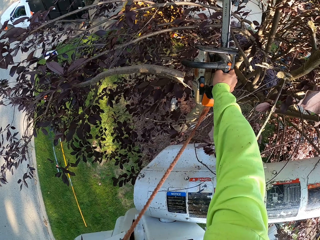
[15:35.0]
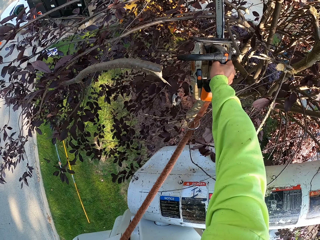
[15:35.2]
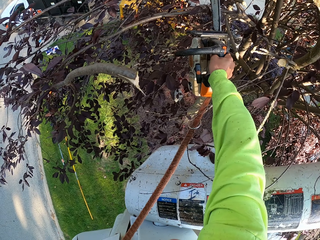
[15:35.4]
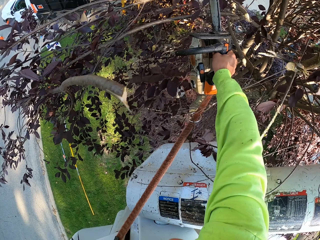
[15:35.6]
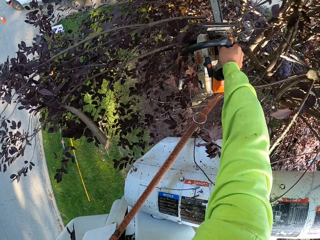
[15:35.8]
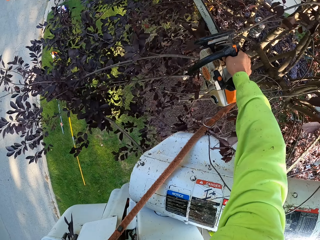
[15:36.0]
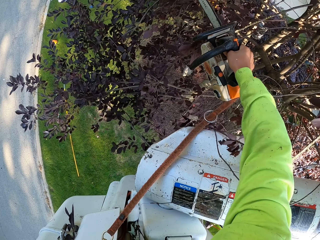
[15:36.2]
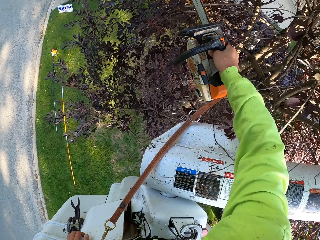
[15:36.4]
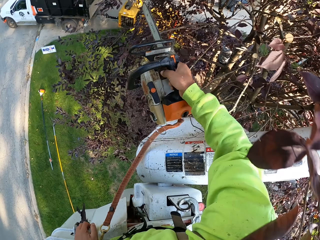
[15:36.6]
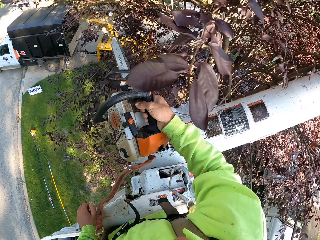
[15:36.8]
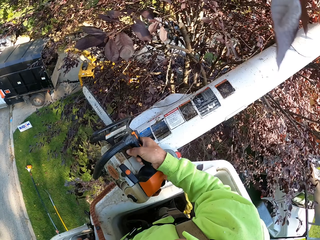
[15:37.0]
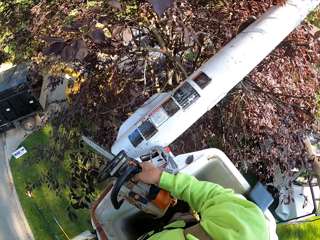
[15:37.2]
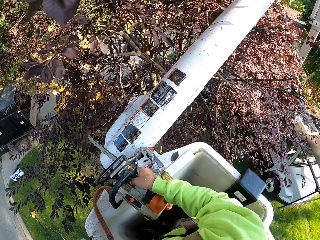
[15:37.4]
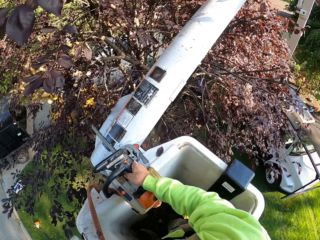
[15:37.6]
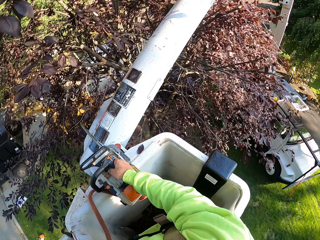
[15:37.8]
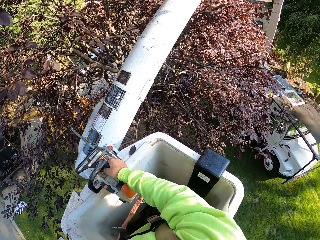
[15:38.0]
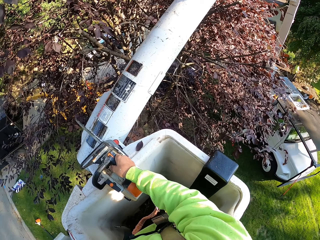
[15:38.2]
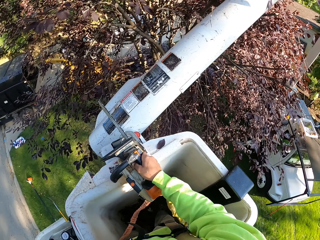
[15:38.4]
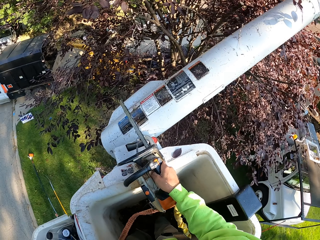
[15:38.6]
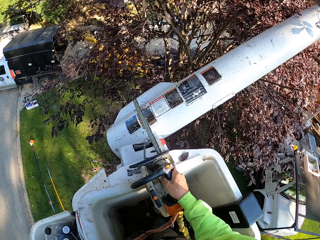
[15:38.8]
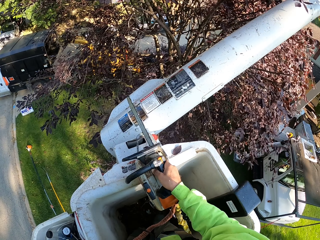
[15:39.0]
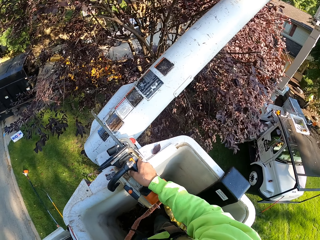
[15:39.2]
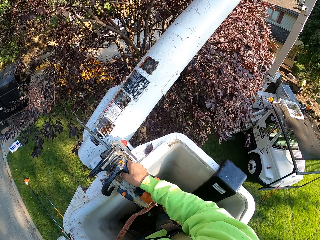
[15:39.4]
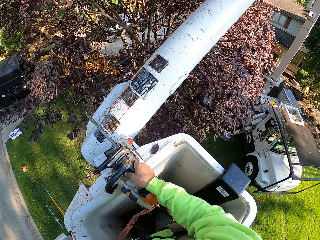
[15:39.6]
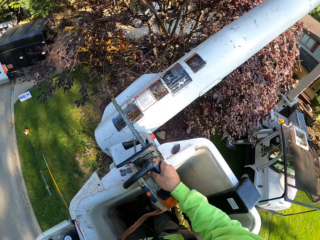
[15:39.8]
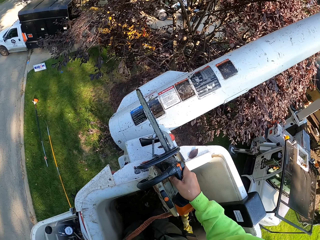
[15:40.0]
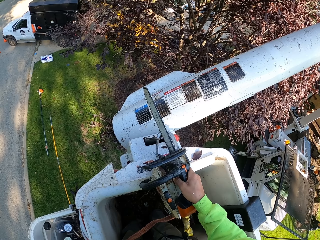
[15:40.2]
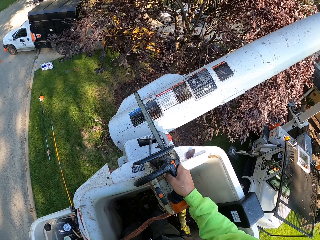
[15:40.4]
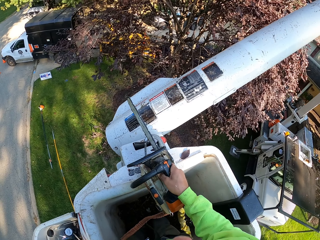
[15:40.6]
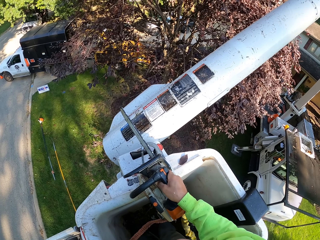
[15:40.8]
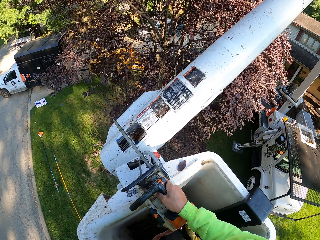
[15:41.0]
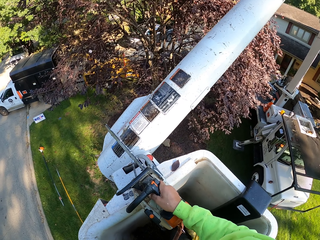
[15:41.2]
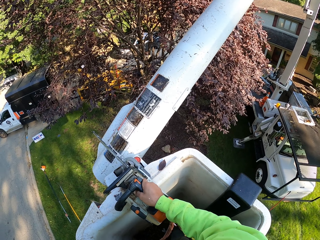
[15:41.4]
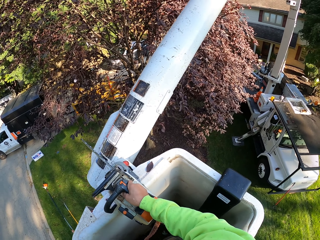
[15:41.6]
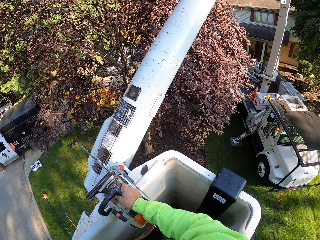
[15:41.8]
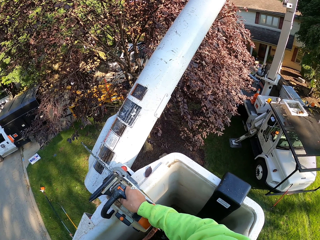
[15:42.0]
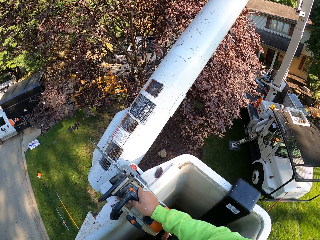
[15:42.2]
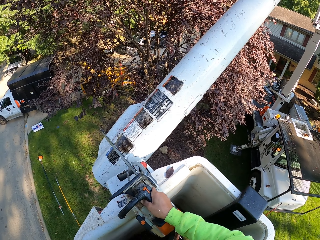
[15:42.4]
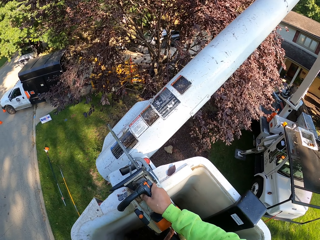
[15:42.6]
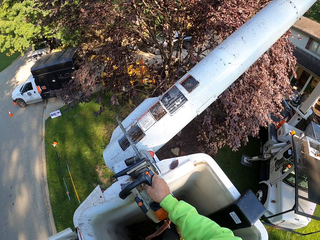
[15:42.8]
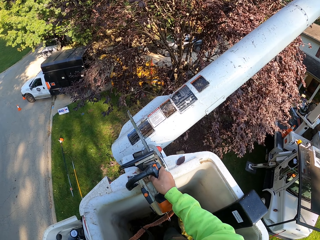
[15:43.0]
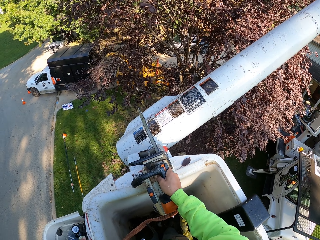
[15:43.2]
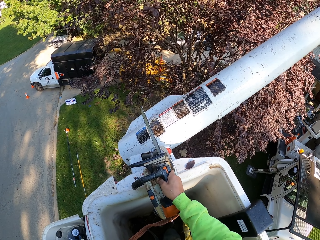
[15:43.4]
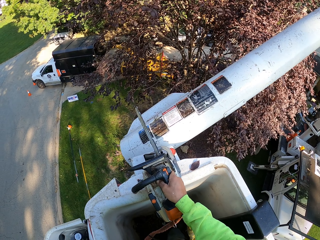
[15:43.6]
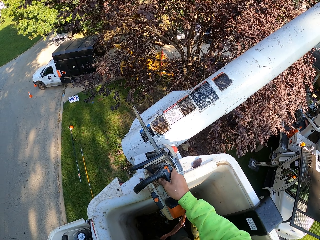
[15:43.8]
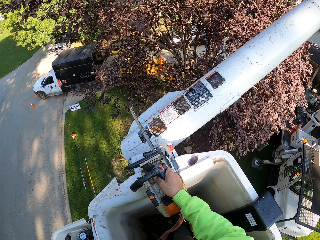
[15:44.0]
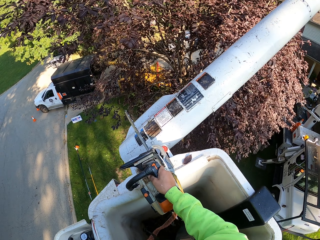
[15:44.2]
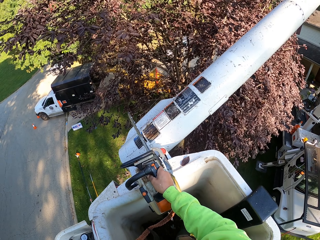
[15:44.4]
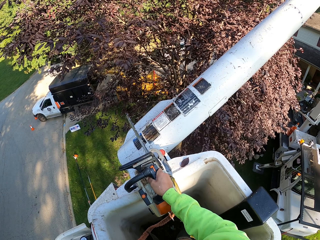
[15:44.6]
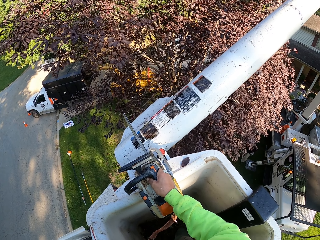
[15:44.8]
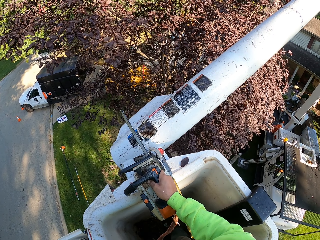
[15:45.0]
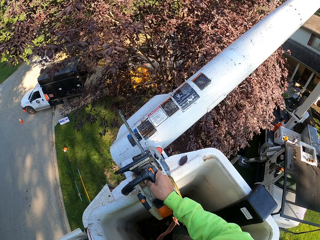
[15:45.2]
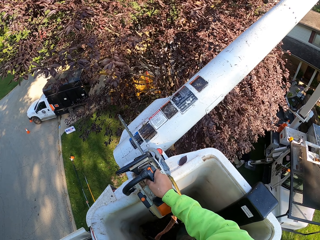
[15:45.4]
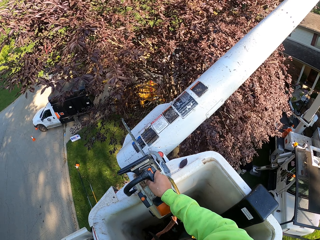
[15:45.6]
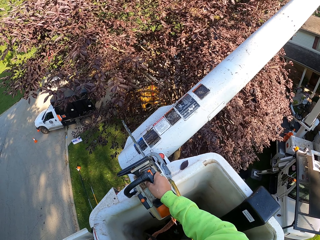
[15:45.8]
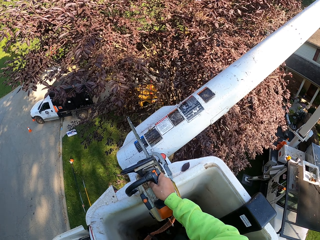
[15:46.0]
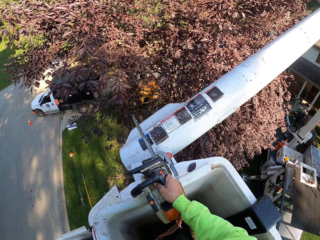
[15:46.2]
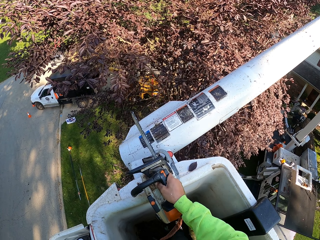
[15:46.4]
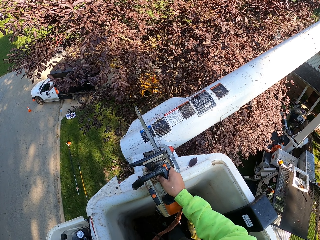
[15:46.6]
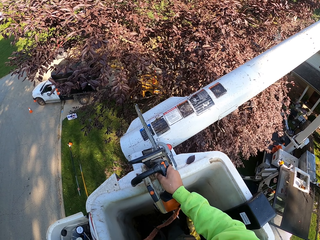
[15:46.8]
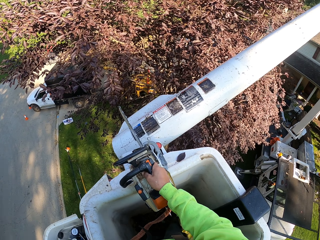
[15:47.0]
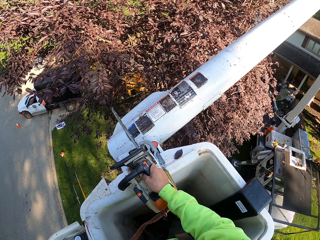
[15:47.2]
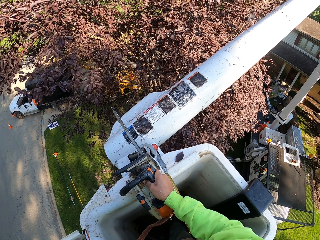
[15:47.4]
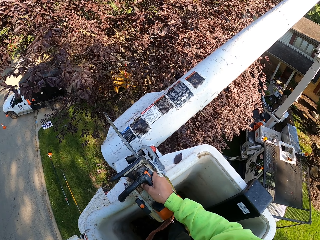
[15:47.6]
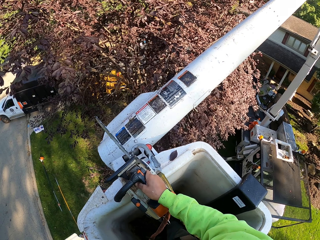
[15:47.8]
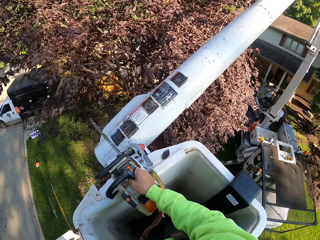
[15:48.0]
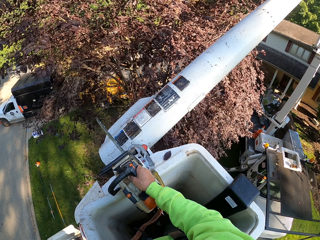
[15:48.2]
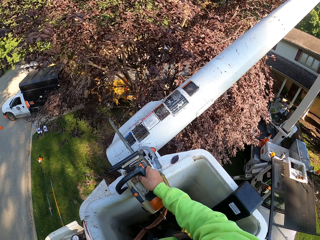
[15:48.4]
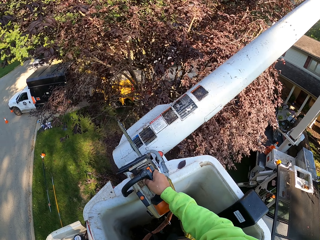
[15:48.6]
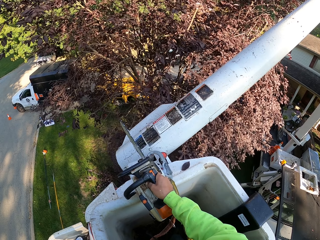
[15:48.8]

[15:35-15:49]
The camera wearer cuts a tree branch with the chainsaw in his right hand. He drops the chainsaw on the edge of the crane with his right hand. Another man carries a tree branch with his hands.

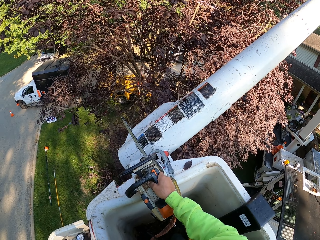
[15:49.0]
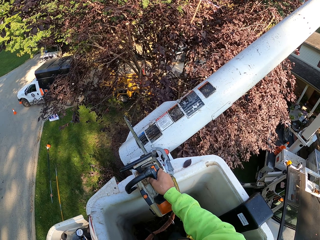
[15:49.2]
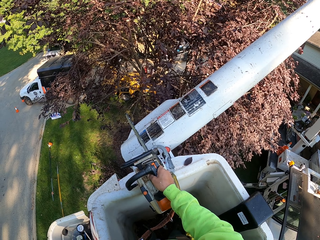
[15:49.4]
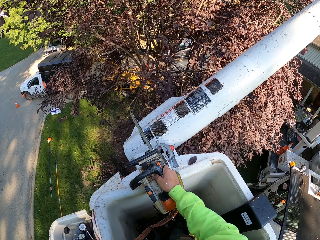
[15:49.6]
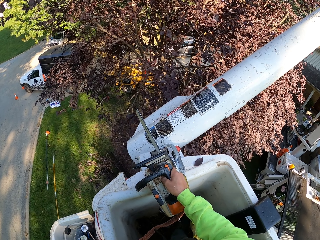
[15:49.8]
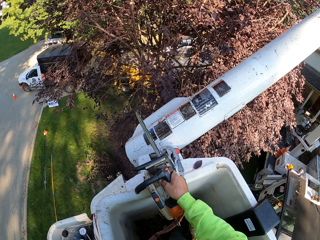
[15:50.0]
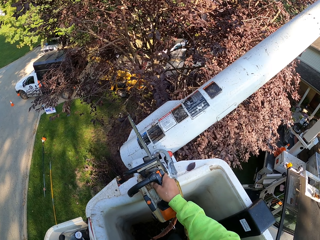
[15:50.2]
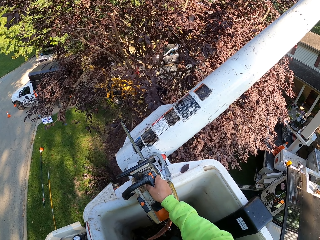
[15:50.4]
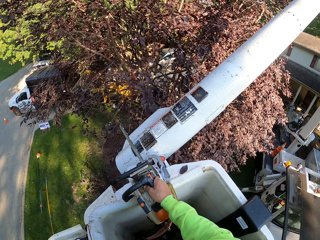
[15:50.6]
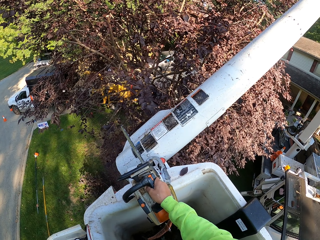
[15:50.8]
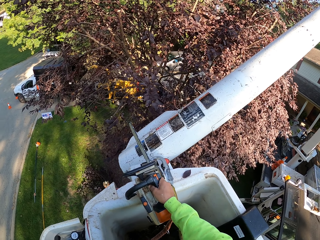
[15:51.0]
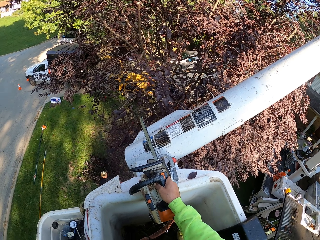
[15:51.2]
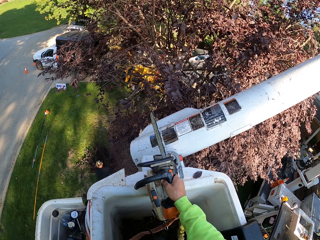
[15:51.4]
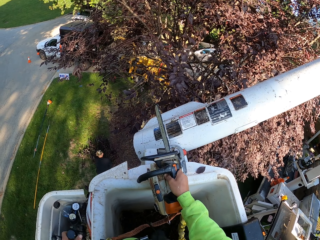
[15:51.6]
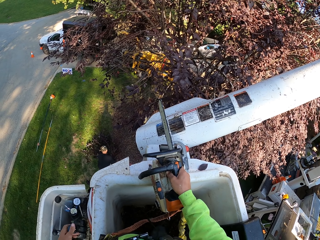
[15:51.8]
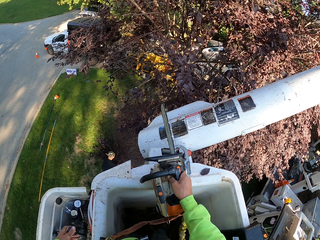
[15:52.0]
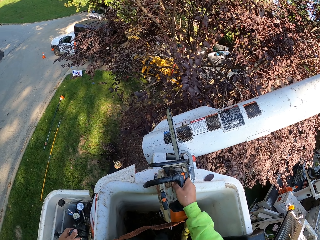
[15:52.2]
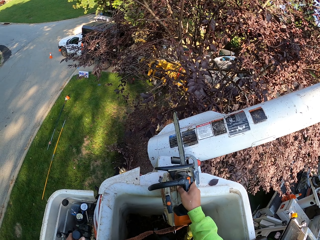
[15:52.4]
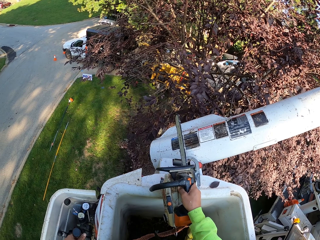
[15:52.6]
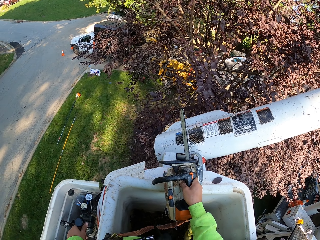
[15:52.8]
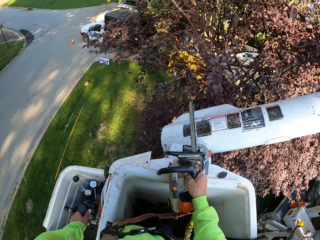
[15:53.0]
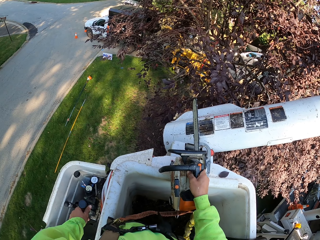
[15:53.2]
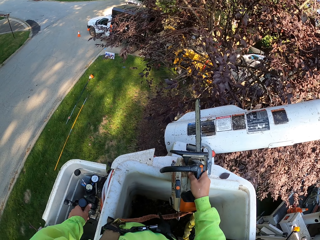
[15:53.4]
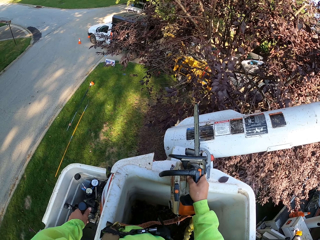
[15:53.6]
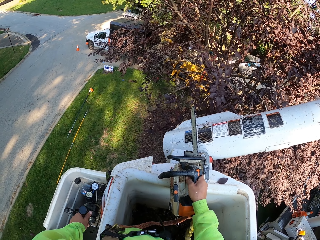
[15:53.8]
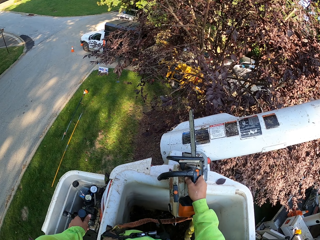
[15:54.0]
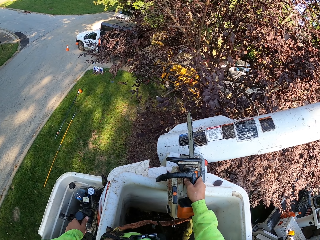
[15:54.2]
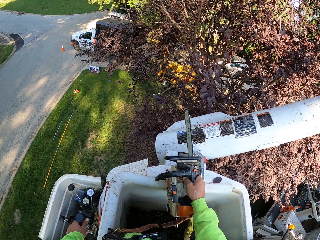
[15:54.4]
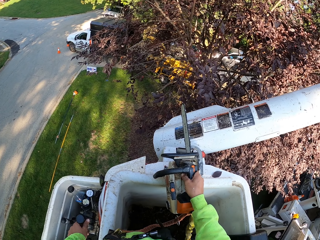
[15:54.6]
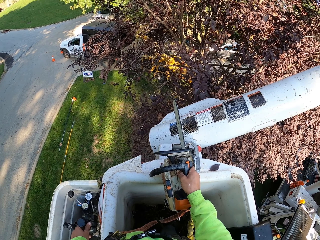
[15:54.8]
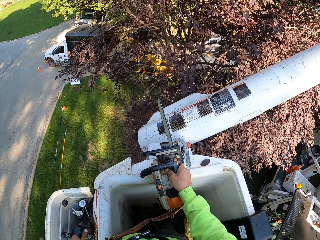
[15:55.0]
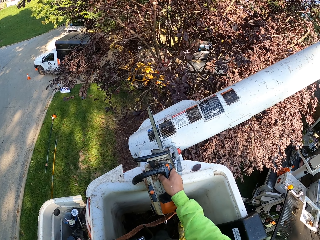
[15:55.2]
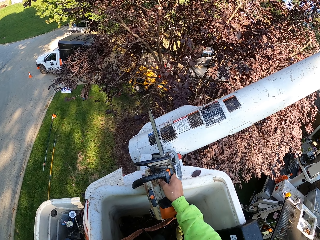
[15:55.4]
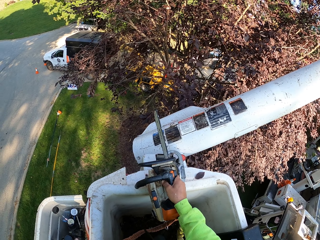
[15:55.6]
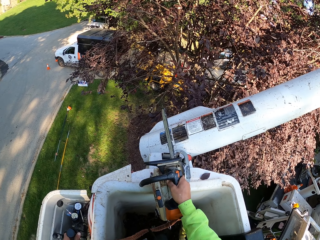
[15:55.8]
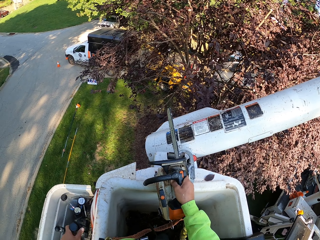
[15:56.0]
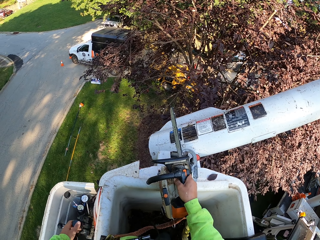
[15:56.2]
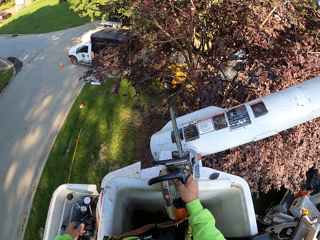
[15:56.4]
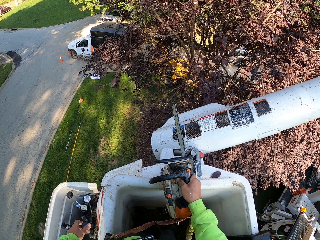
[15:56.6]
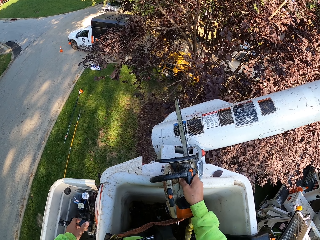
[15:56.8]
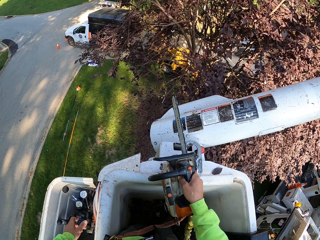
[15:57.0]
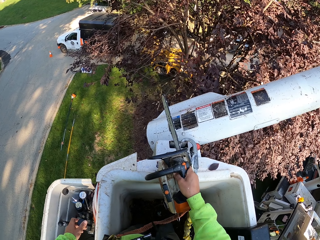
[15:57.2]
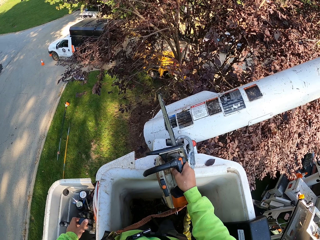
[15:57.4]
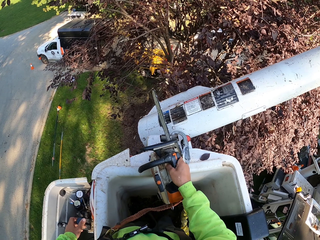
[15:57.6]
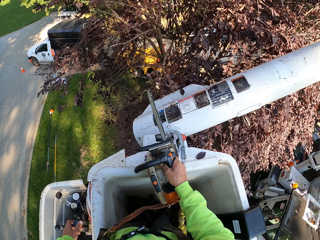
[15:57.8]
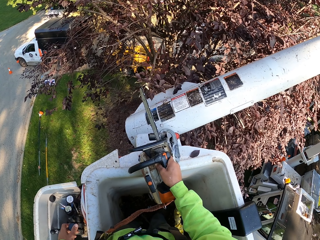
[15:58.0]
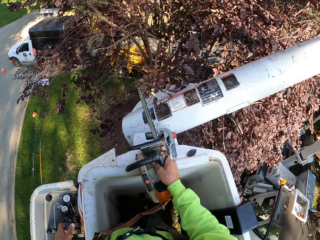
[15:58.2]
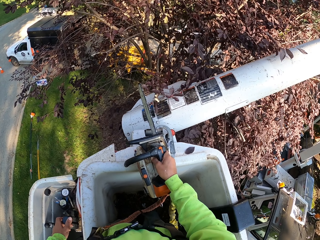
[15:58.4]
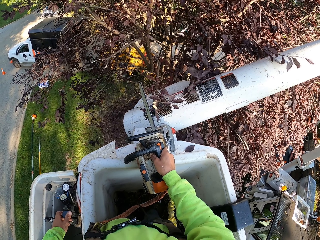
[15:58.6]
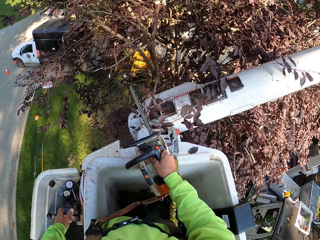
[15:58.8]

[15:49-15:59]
A man picks up a tree branch from the ground with his hands. The camera wearer holds the gear lever. He operates the engine control of the crane with the gear in his left hand.
